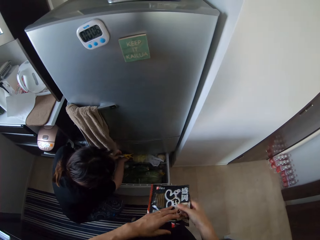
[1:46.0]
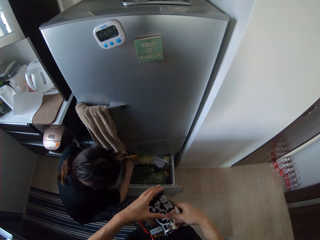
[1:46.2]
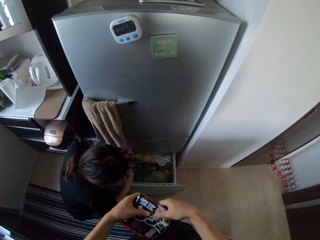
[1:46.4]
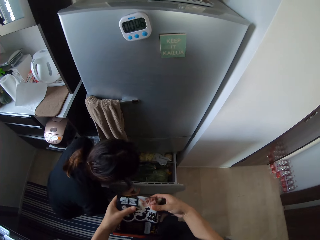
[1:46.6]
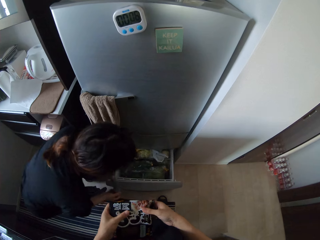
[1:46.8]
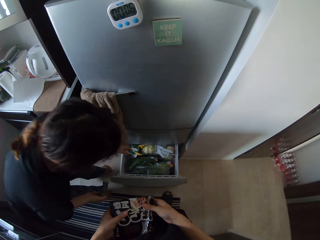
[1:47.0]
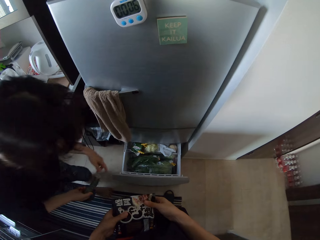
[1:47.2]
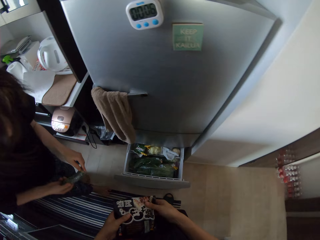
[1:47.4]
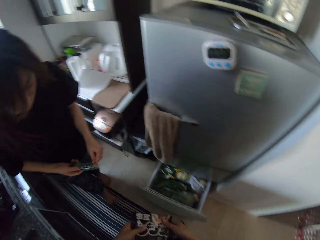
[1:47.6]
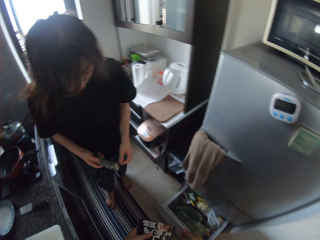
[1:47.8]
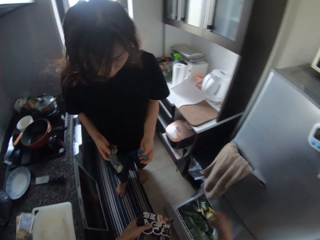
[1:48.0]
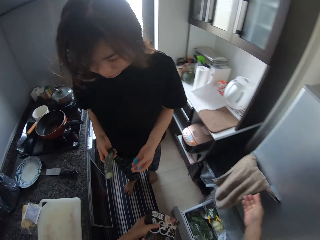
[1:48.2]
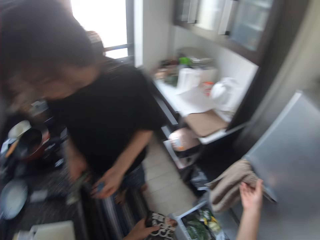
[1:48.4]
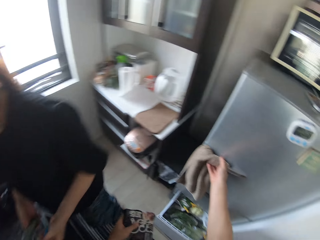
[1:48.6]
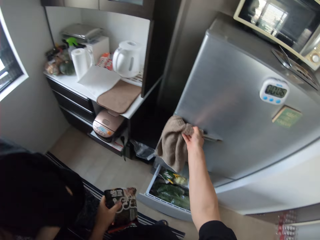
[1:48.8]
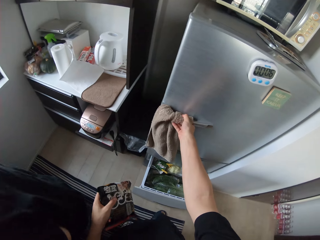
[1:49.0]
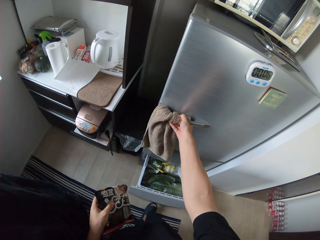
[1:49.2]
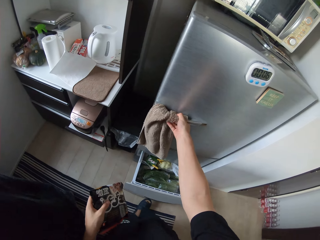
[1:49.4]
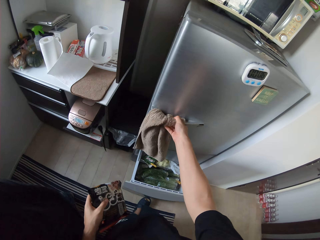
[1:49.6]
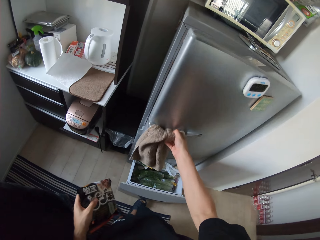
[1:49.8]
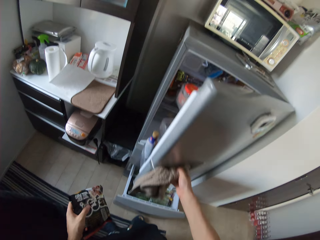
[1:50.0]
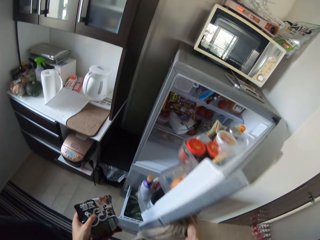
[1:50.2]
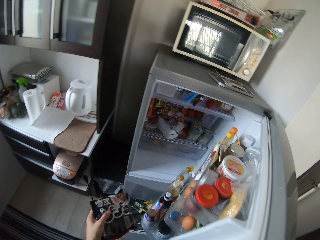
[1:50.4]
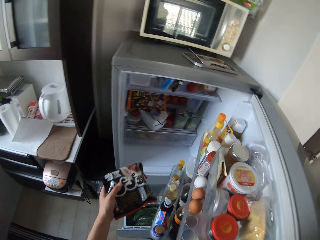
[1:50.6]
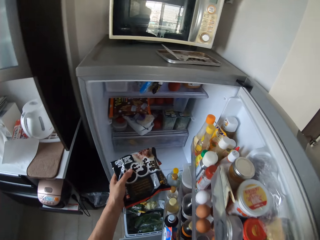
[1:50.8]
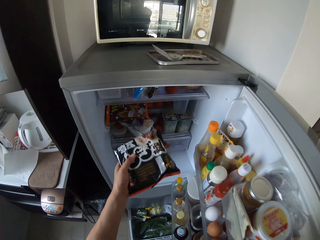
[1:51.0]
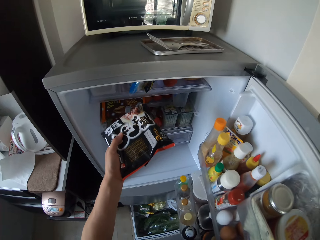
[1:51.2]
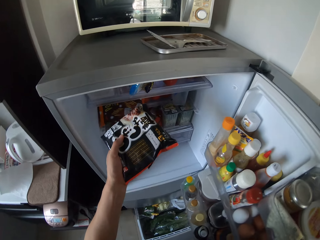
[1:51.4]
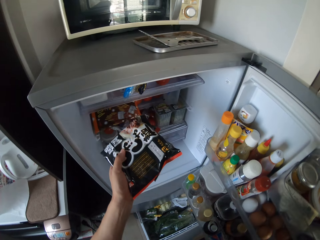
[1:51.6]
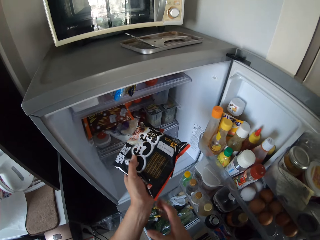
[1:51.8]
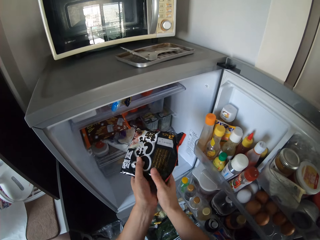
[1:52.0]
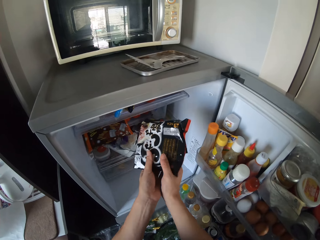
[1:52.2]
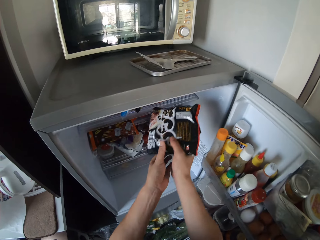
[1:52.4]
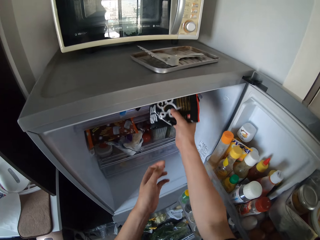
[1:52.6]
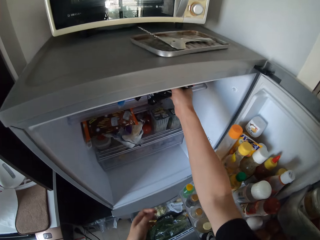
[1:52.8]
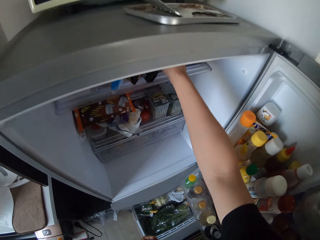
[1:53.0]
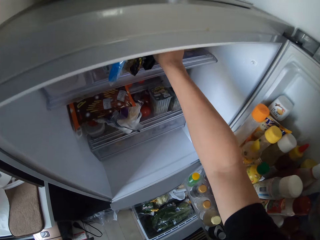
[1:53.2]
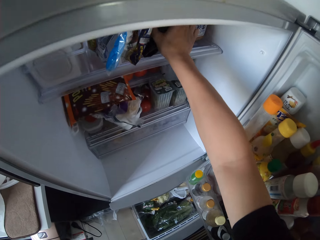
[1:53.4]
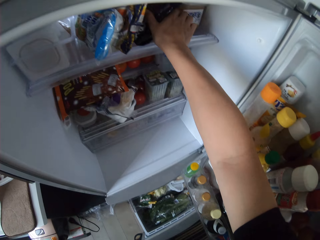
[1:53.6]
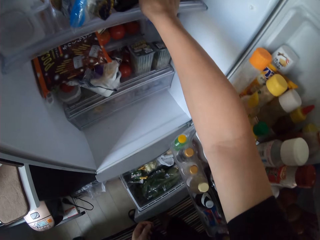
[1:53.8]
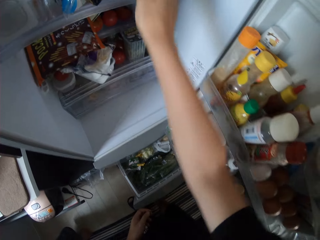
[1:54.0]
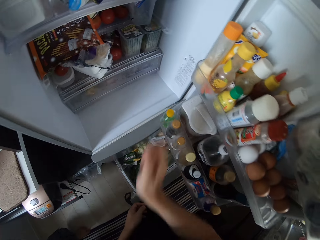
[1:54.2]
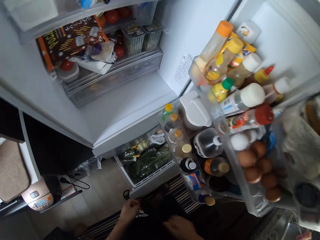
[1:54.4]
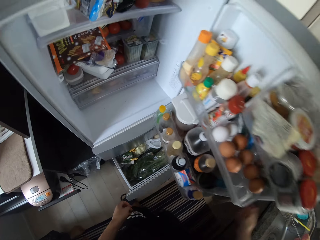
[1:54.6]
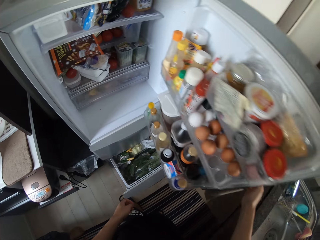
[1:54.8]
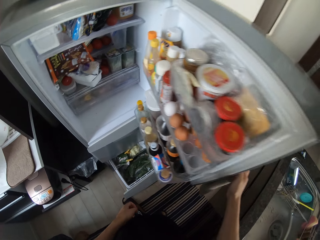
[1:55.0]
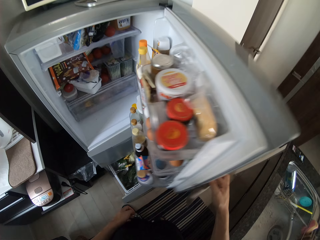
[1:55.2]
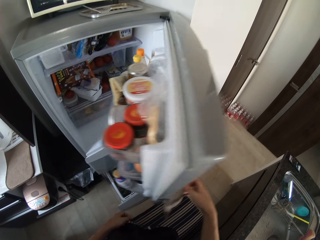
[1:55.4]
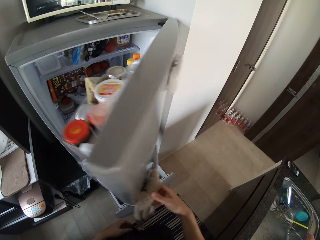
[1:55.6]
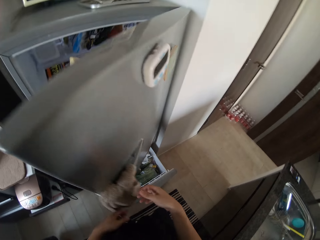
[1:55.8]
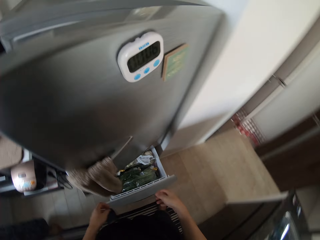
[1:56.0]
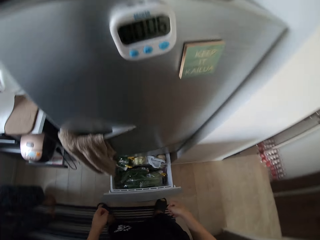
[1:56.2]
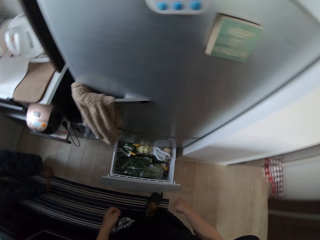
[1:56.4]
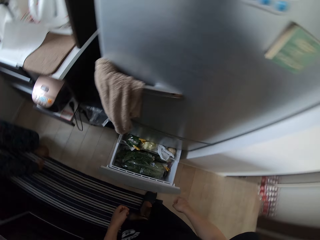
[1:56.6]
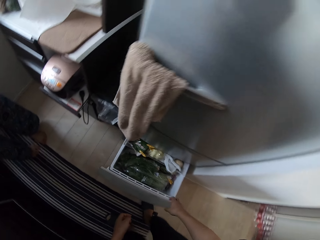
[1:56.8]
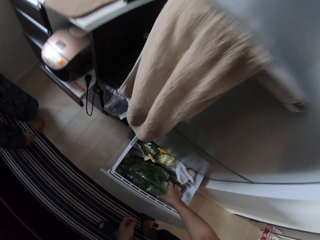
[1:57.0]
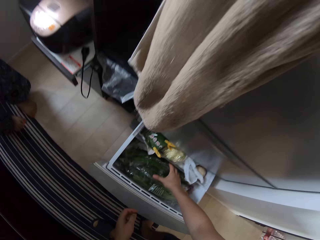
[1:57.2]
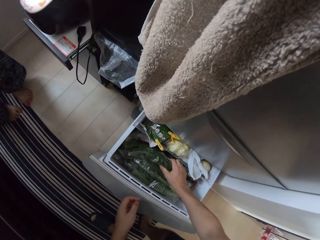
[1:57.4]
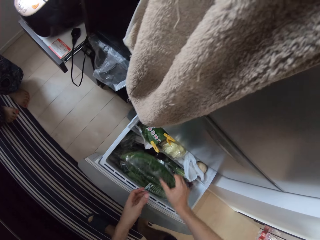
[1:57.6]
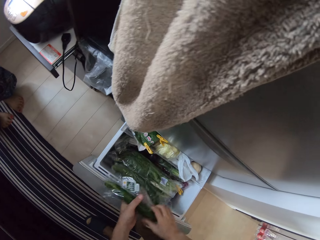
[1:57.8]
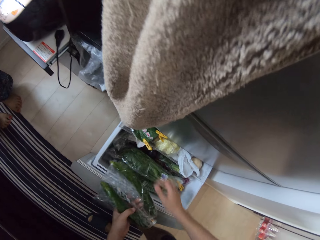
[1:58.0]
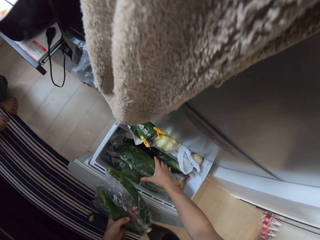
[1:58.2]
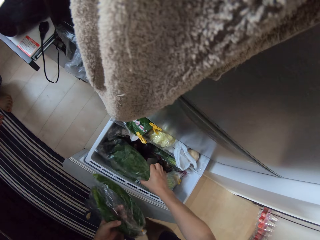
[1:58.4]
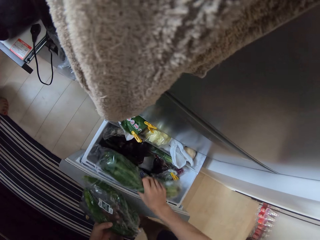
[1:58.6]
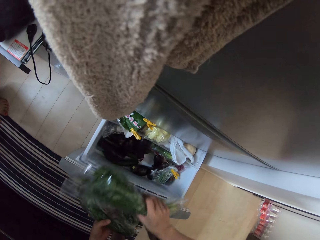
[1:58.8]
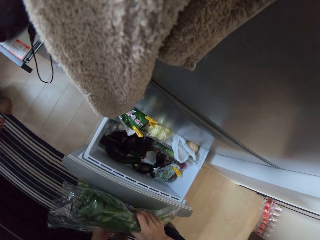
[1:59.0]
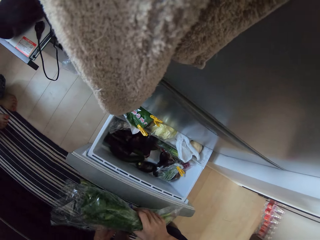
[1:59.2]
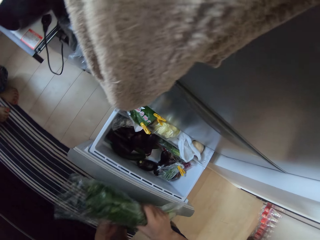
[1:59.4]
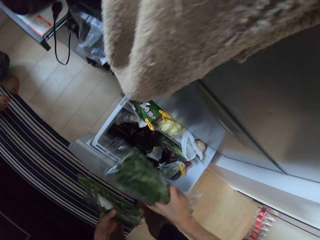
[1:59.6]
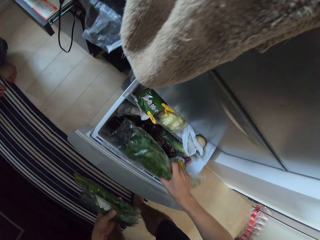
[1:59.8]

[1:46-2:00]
A man steps away from the drawer. The man walks carrying some small plastics. The camera wearer opens the fridge. They put the pack of noodles in the fridge. They close the fridge. They open the fridge. They pick a pack of cucumber, spinach and eggplant.

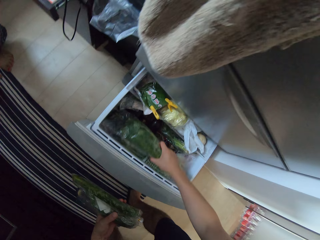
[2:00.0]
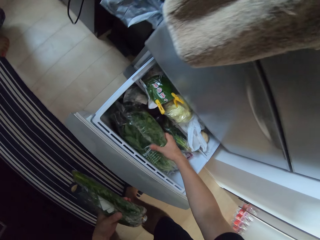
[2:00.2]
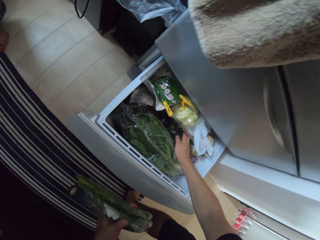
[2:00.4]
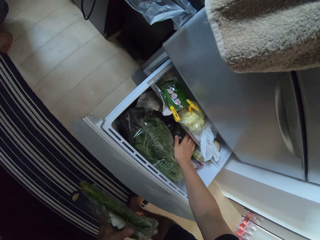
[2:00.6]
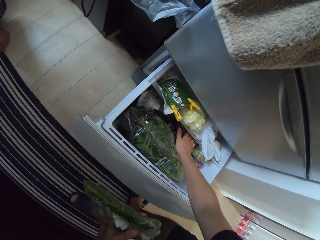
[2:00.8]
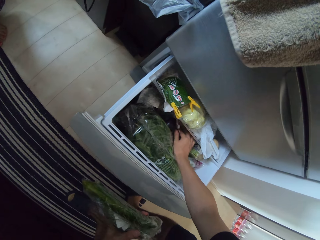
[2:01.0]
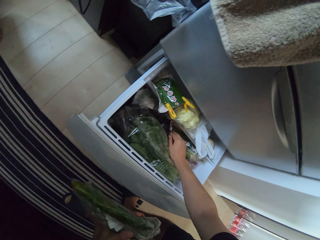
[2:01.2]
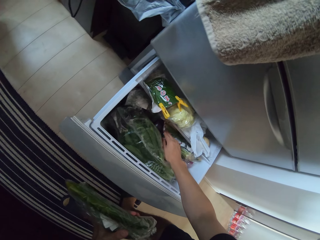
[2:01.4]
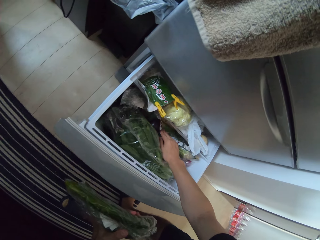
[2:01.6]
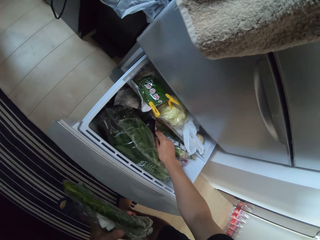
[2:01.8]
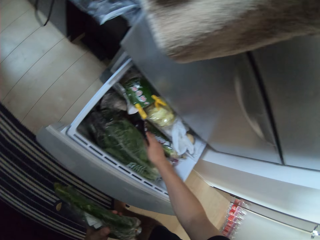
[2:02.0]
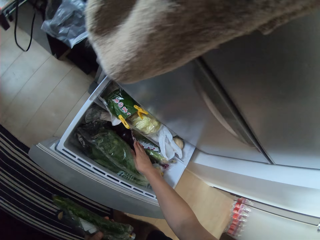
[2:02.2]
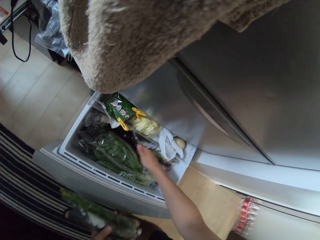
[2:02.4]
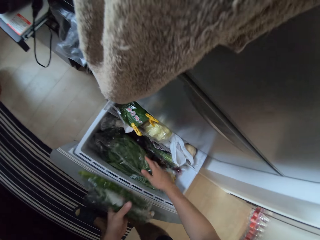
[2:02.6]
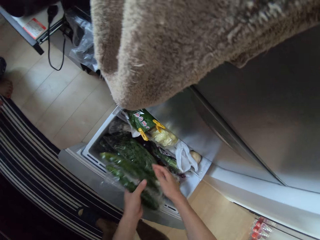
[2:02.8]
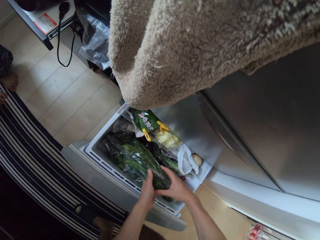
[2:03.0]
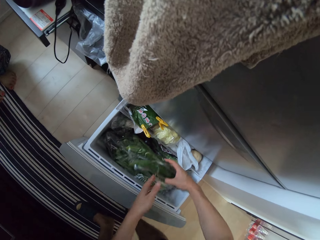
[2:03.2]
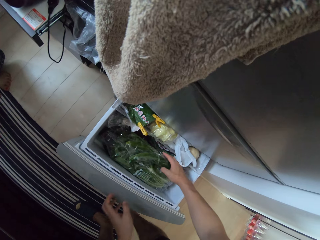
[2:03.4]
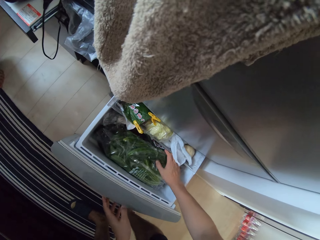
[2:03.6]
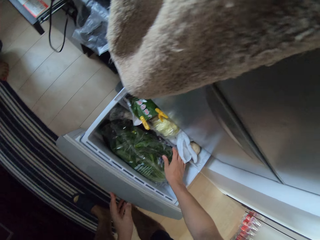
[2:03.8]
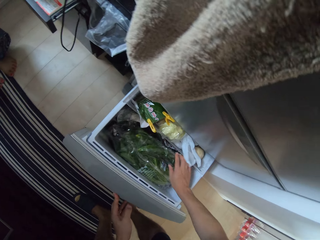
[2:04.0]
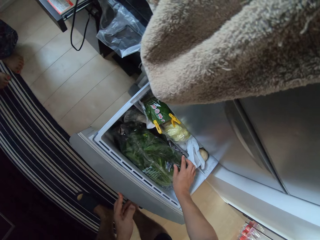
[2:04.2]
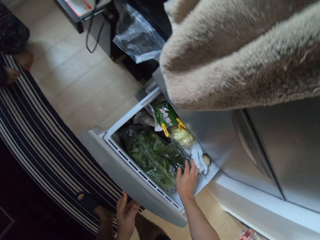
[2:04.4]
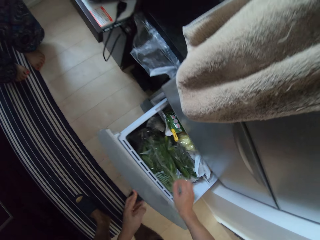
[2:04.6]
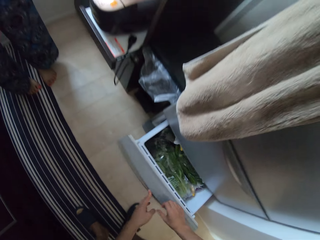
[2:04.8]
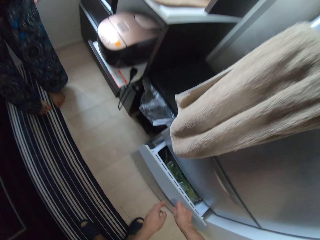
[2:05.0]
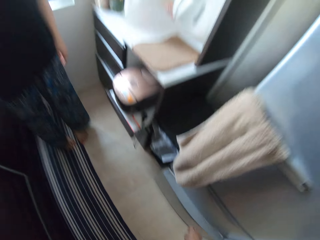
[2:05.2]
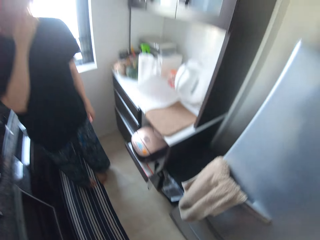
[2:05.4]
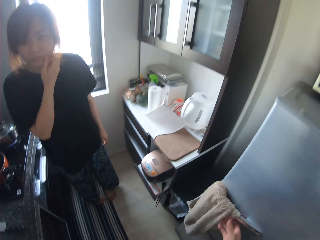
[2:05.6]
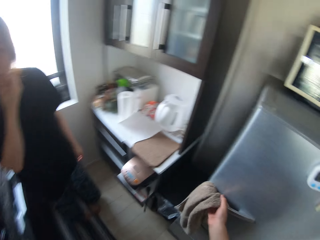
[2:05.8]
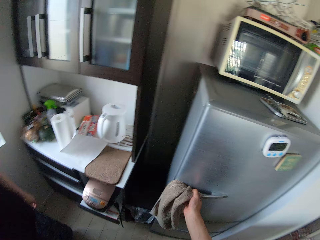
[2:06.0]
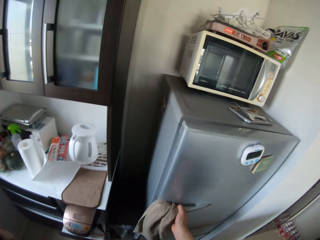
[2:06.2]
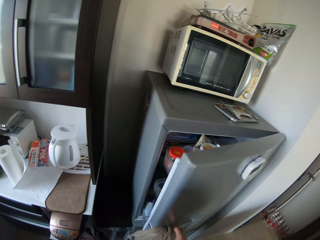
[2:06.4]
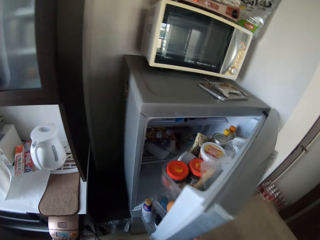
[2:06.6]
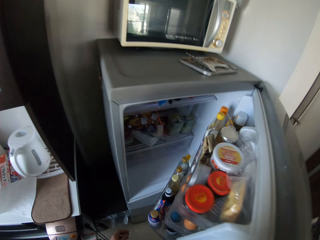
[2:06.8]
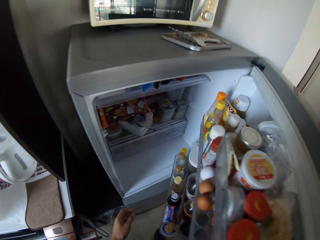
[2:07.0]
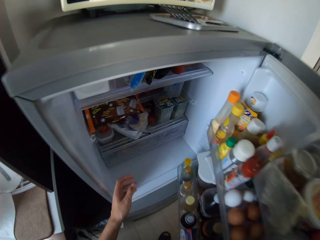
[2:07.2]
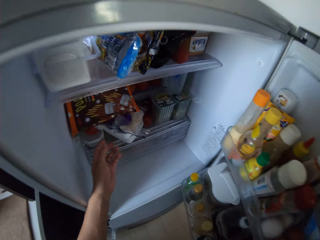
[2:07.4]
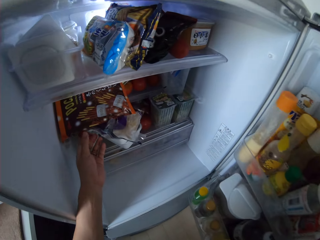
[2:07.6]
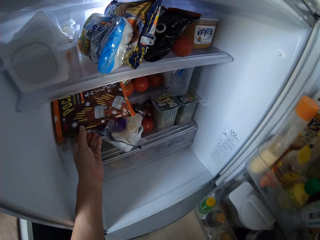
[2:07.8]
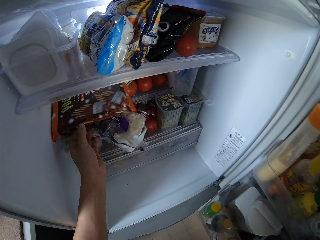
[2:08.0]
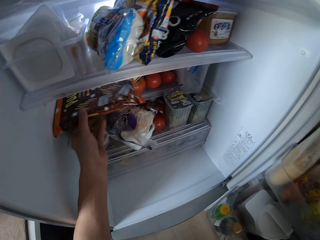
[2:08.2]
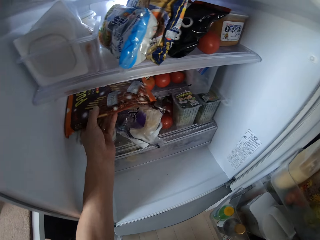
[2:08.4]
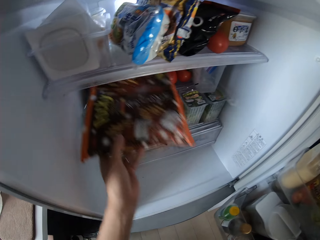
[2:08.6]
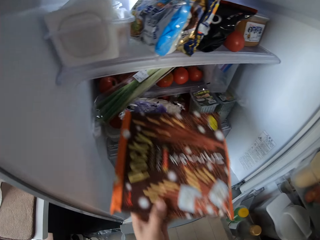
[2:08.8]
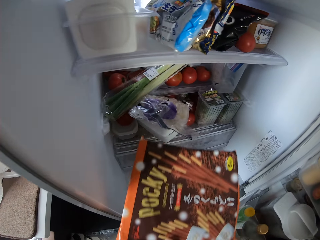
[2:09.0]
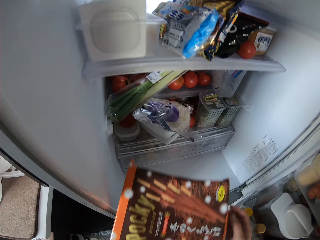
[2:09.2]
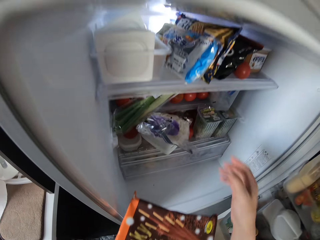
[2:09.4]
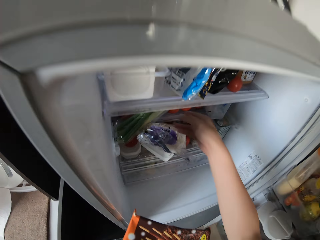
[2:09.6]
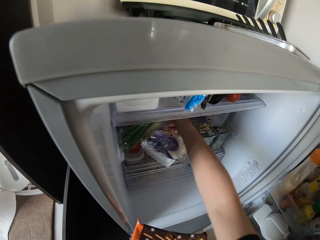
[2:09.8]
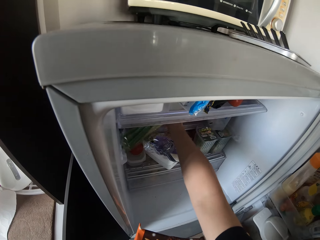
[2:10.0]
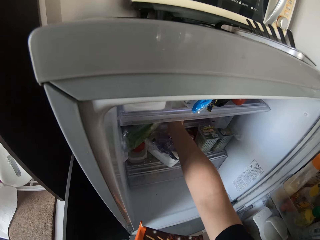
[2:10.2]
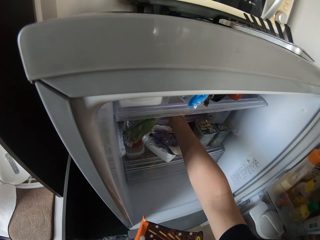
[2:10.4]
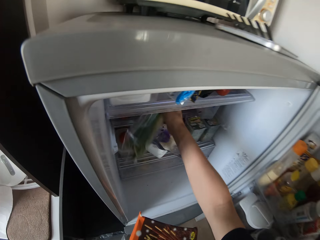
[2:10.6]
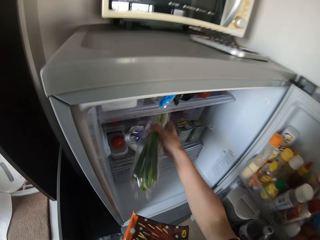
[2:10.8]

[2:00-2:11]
The camera wearer returns one bag of spinach. They touch another one. They return the cucumber, spinach and eggplant in the drawer. They close the fridge drawer. A person stands. The camera wearer opens the fridge. They pick a pack of spring onions and chocolate.
